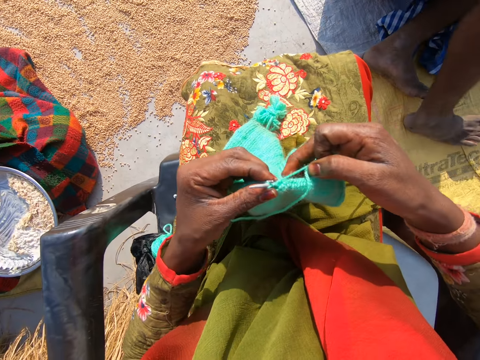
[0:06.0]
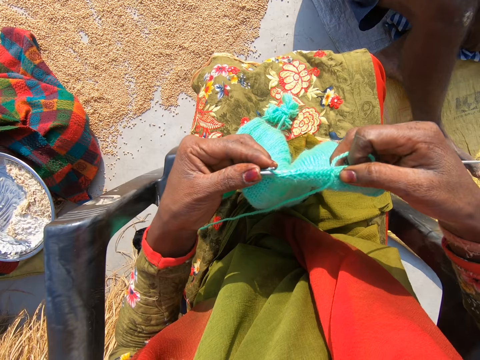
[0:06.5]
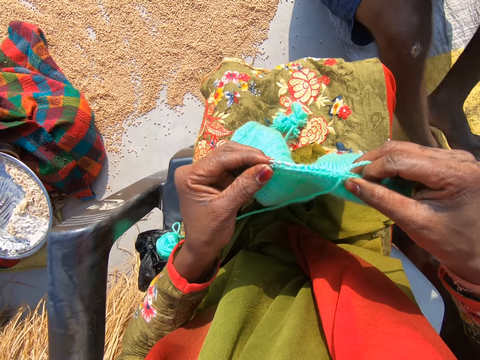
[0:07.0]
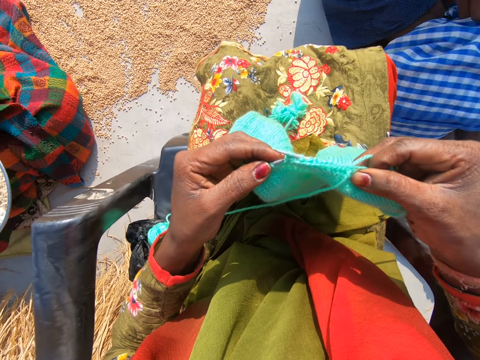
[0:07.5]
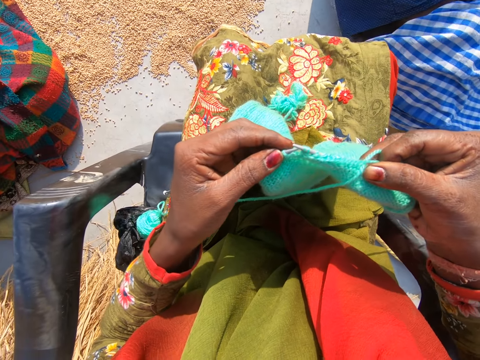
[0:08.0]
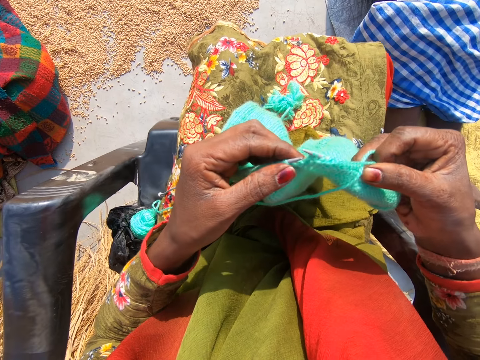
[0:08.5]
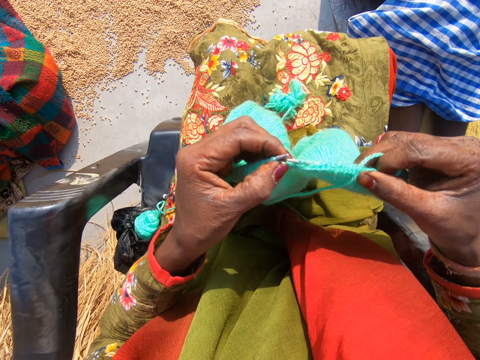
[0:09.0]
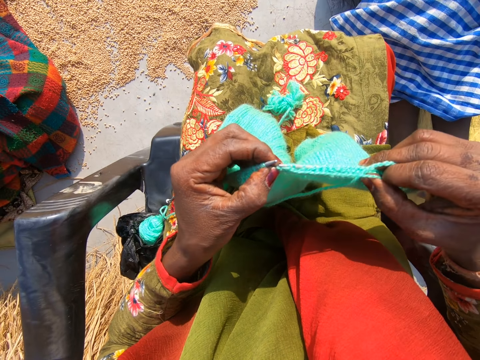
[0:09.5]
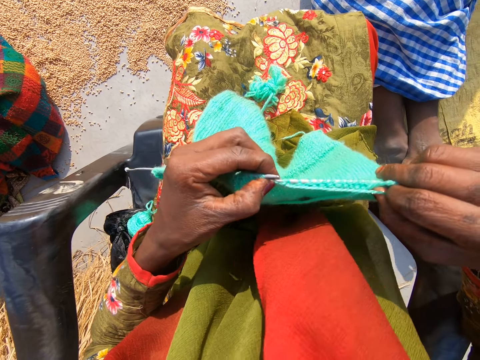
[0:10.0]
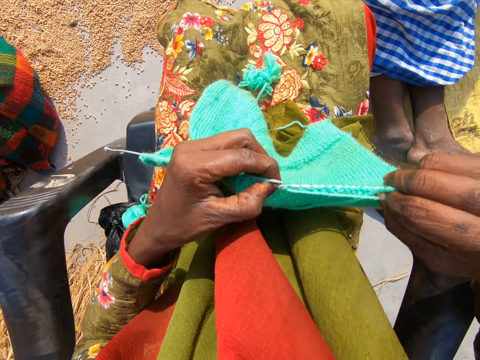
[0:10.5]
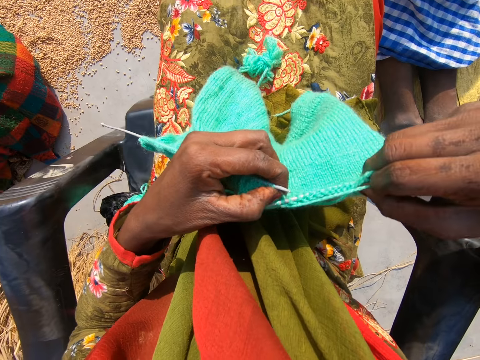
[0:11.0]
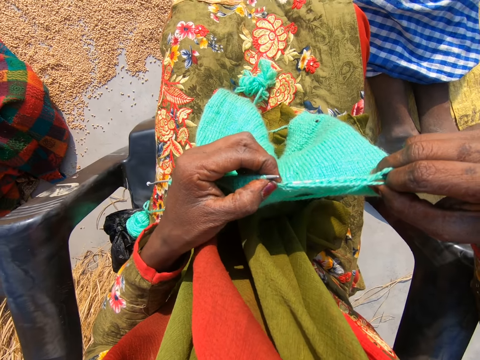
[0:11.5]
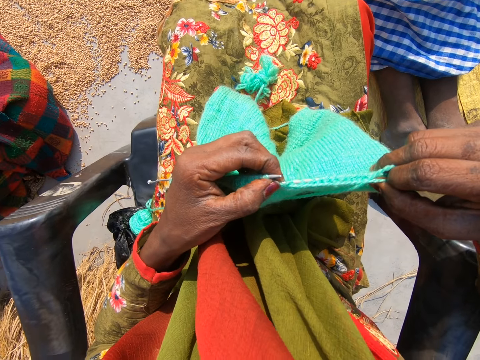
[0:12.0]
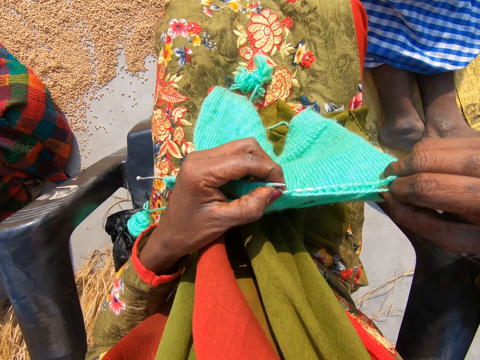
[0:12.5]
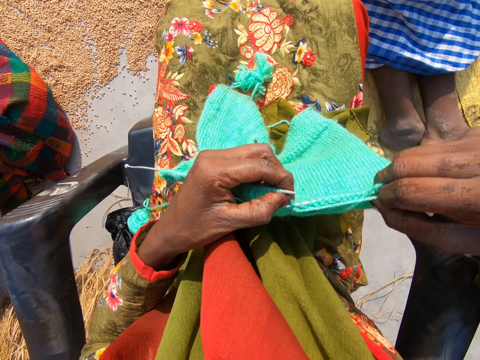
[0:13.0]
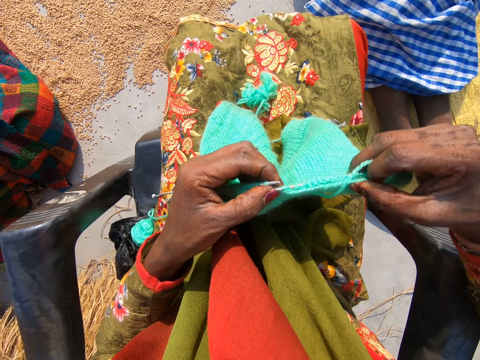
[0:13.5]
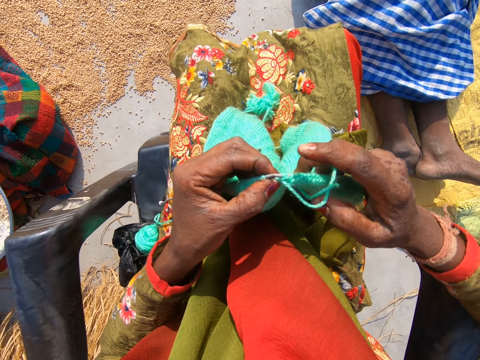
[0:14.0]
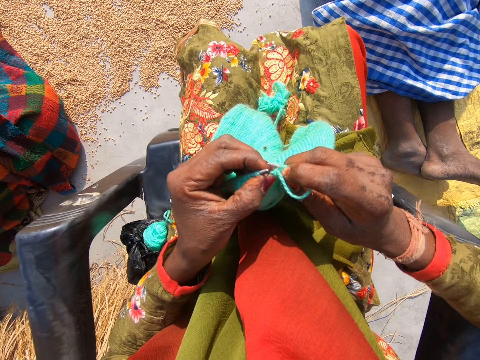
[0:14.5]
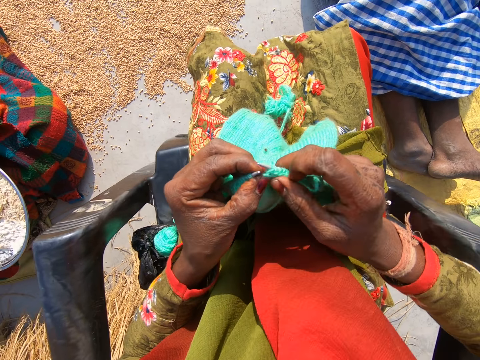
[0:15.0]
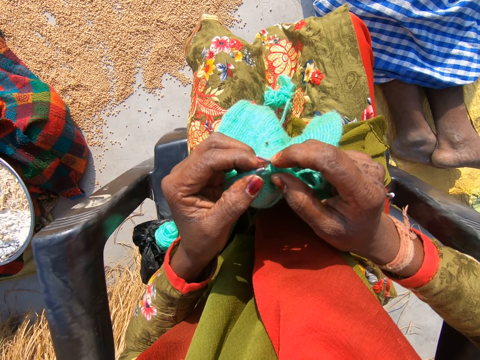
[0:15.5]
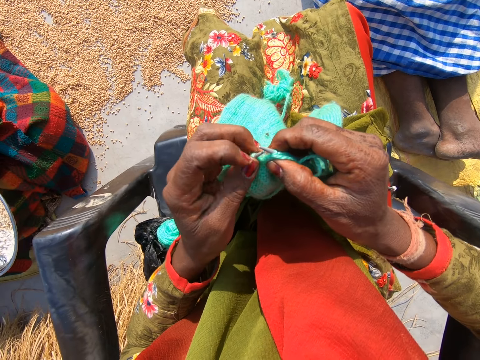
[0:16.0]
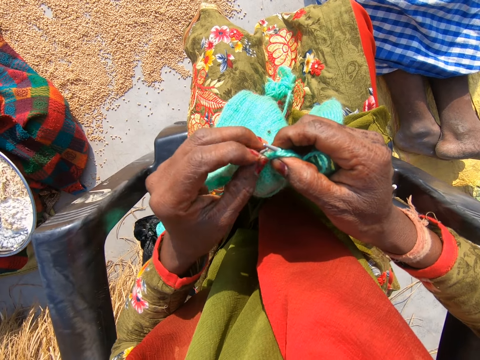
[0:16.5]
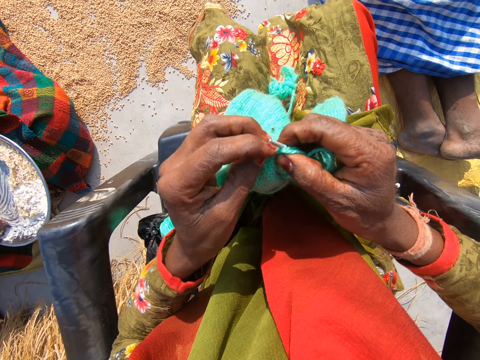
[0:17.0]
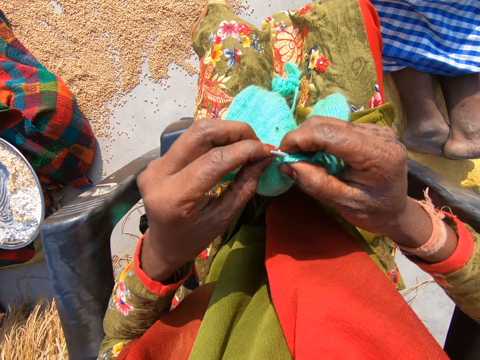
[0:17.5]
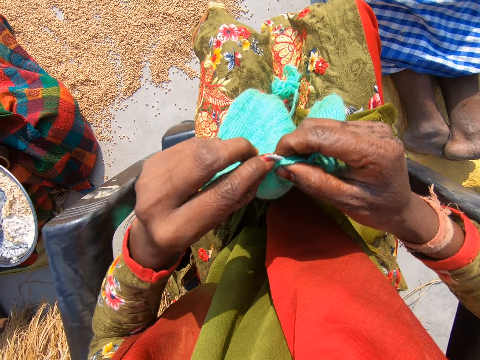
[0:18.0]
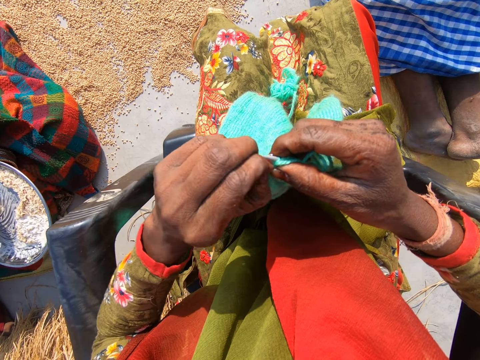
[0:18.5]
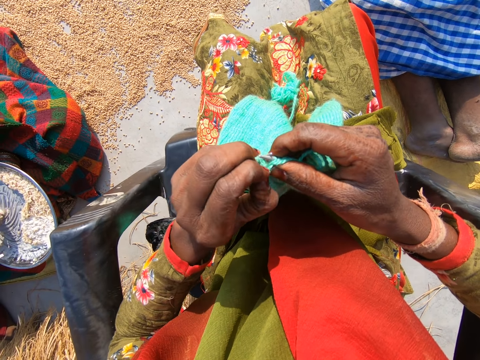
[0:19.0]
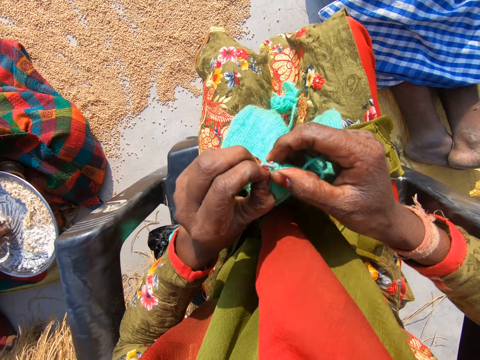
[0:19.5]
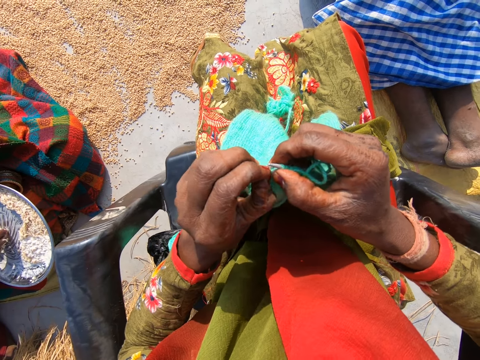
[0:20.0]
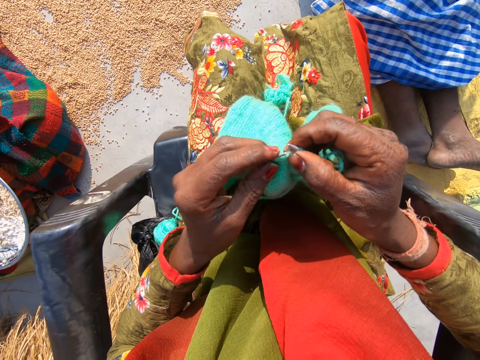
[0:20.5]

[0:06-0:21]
The man sits on sacks on the floor. The camera wearer pushes the crochet needle with the left thumb. The man covers his legs with a cloth. The camera wearer knits the sweater. A woman interacts with the camera wearer. The camera wearer pushes the yarn. They pull the yarn. Another man interacts with the first man.

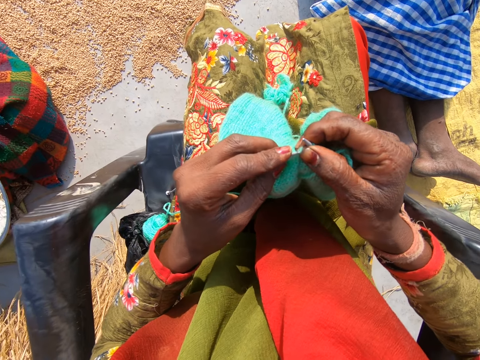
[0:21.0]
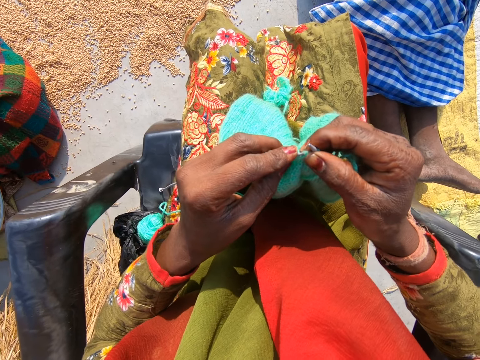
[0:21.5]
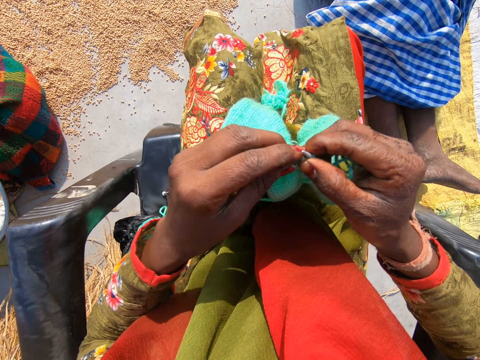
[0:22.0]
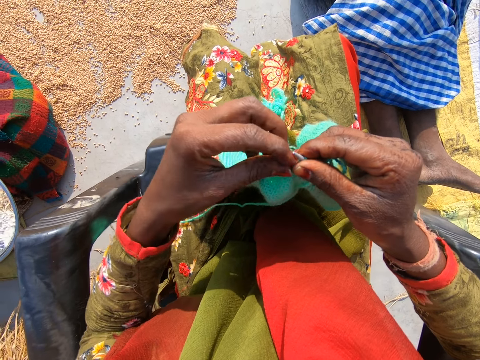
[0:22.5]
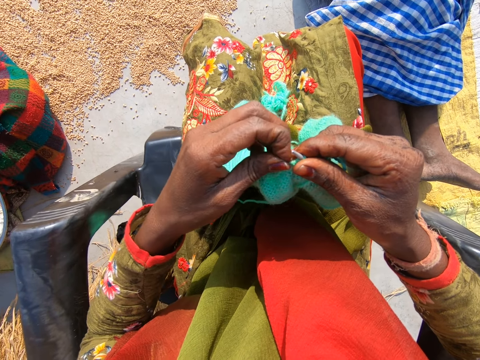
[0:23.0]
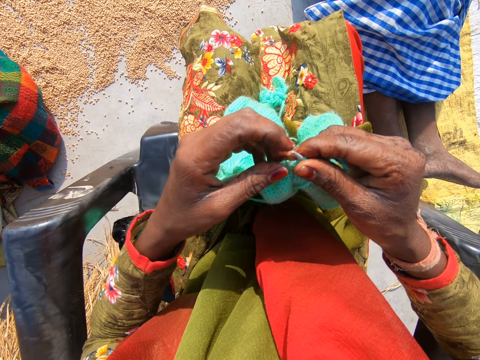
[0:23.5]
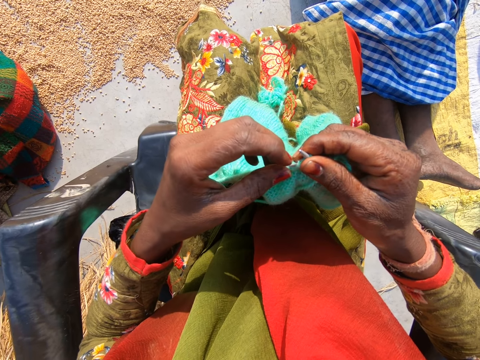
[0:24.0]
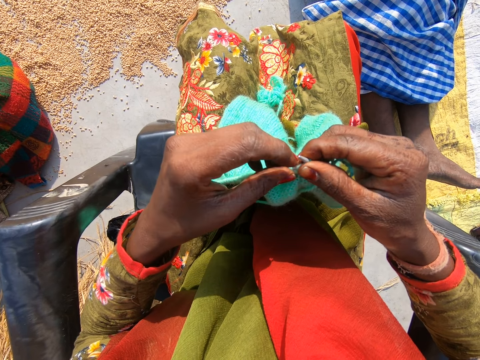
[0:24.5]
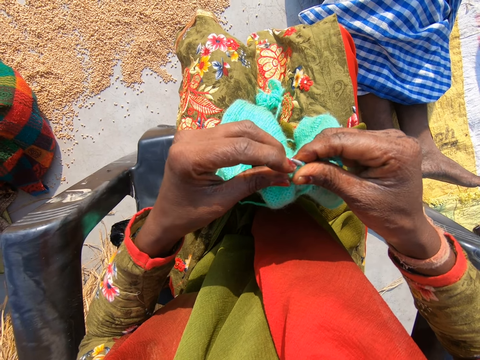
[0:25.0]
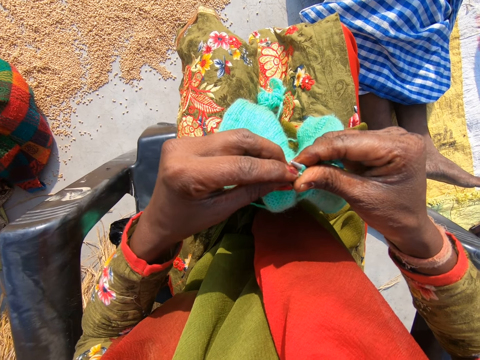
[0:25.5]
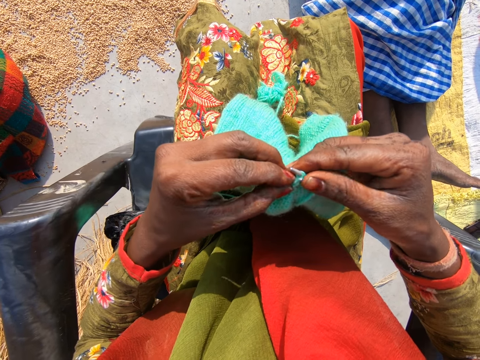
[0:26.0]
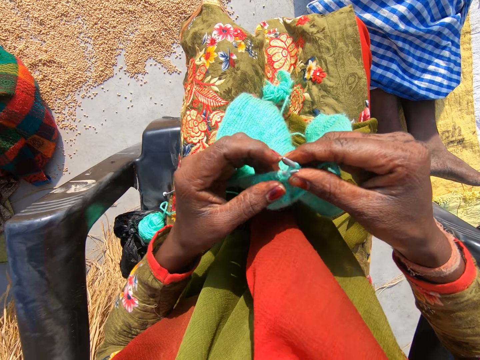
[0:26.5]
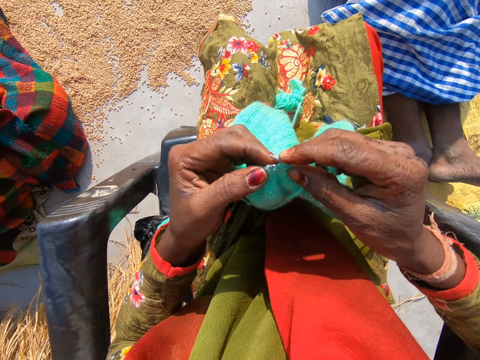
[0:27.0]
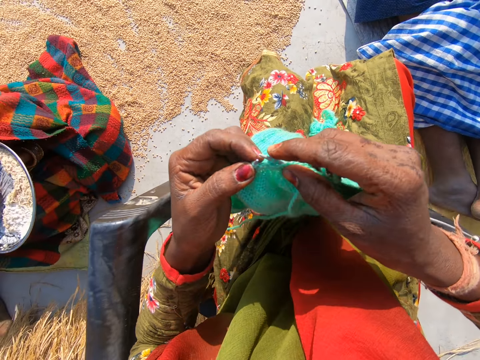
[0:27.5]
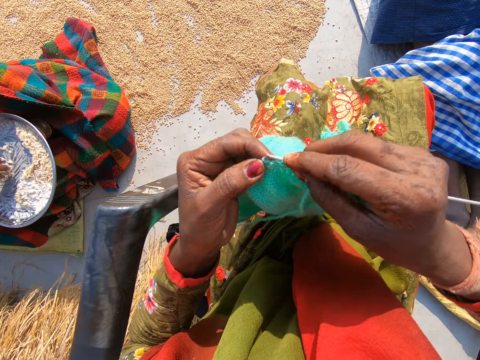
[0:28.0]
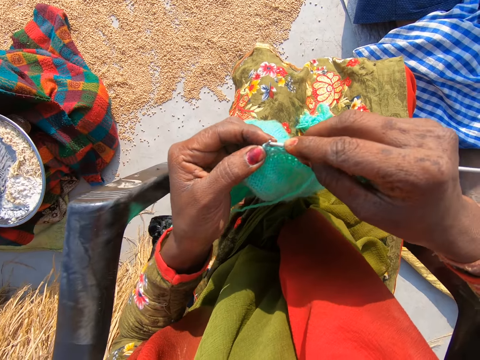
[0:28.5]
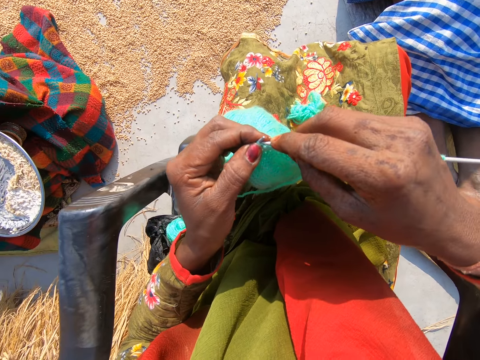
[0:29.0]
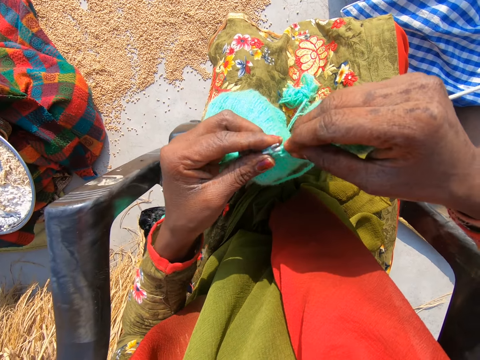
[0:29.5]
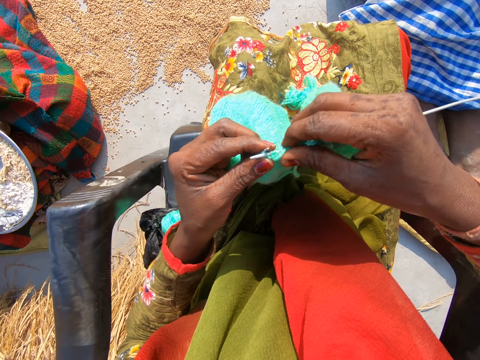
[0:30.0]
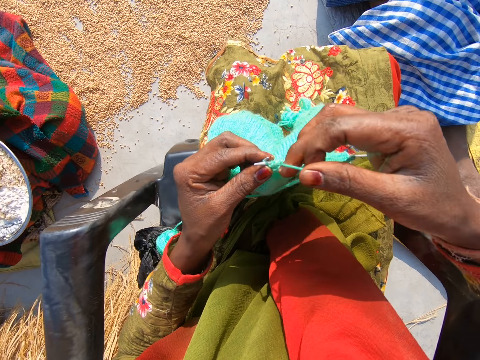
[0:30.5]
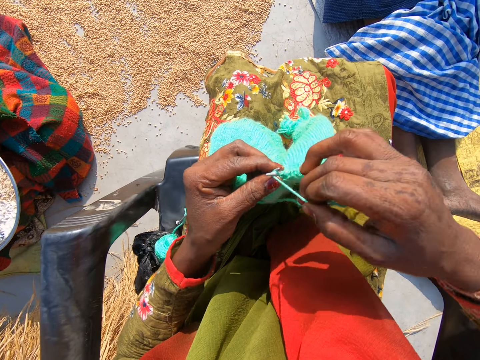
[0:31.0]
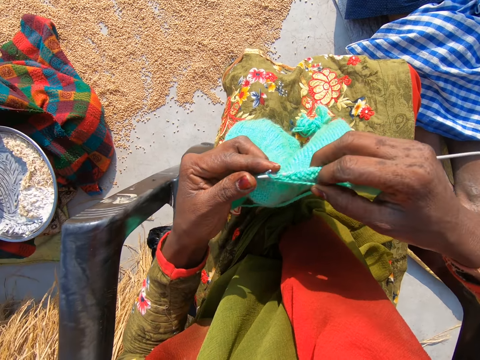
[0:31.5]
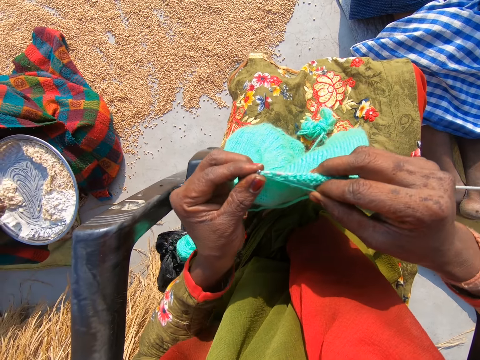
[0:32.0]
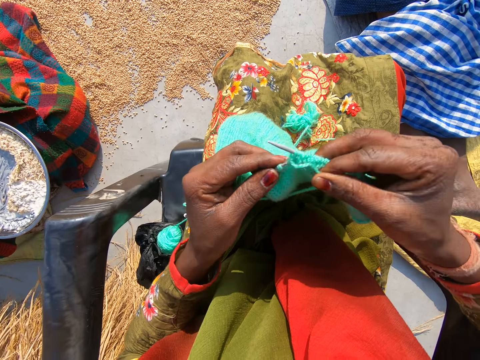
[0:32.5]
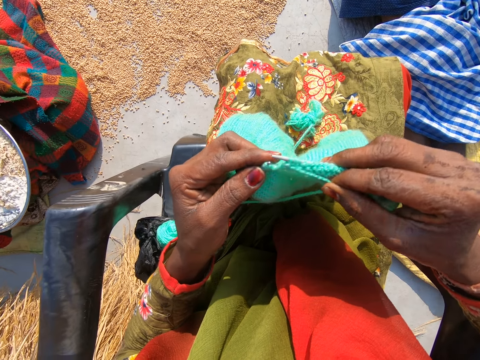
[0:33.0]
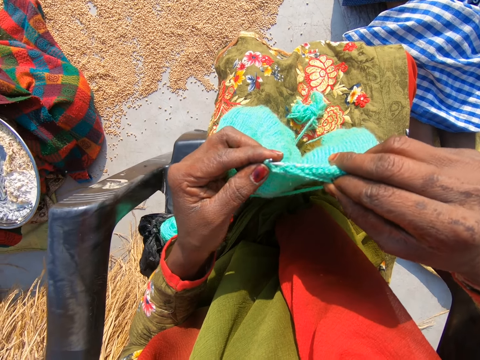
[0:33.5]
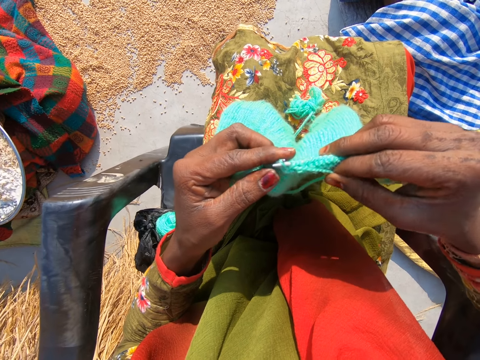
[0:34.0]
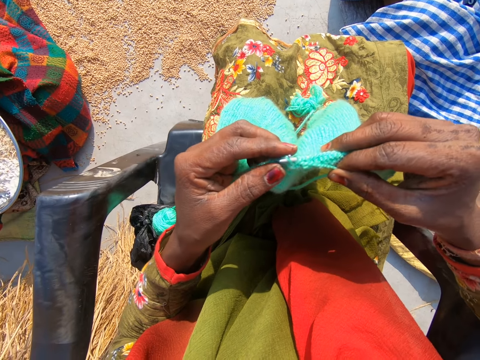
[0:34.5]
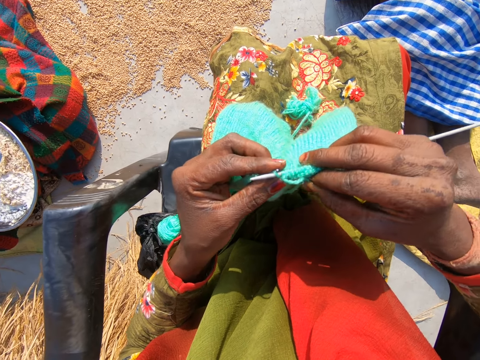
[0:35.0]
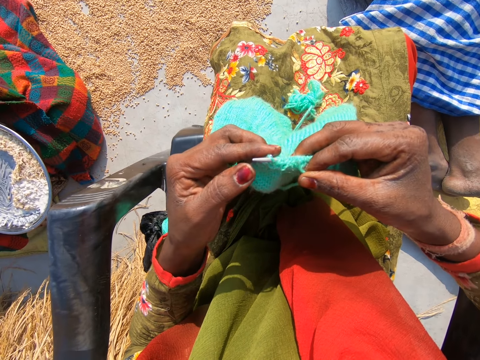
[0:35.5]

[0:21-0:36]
The camera wearer knits the sweater. They adjust the yarn. The woman eats with her right hand from a plate in her left hand. The camera wearer knits the sweater. The woman interacts with the man and another man. The camera wearer interacts with the first man, the woman and the other man. They roll the yarn on the crochet needle. They knit the sweater.
